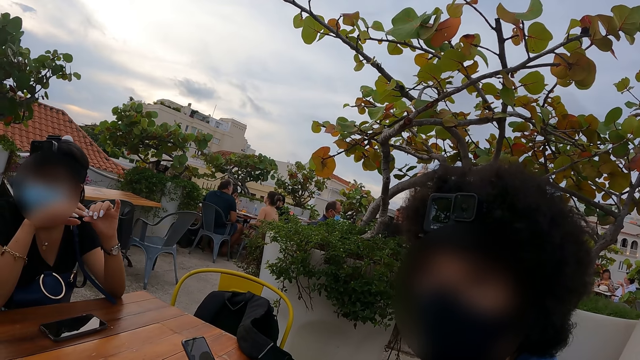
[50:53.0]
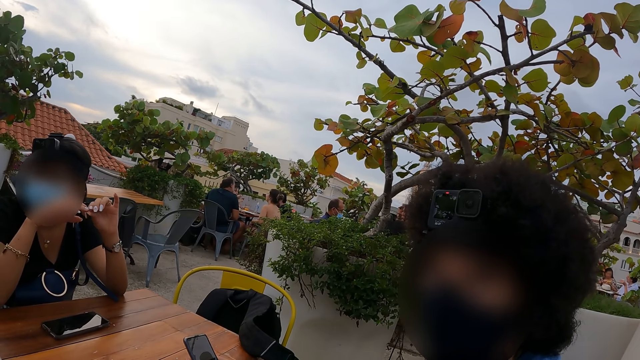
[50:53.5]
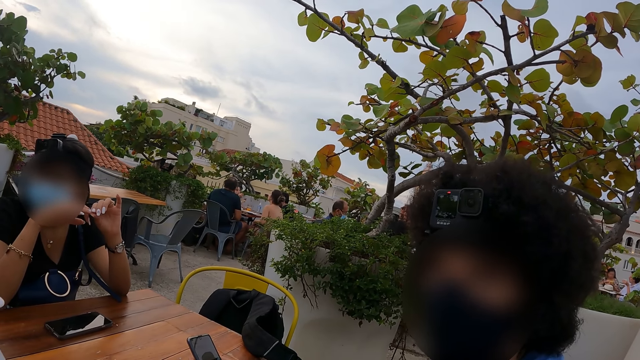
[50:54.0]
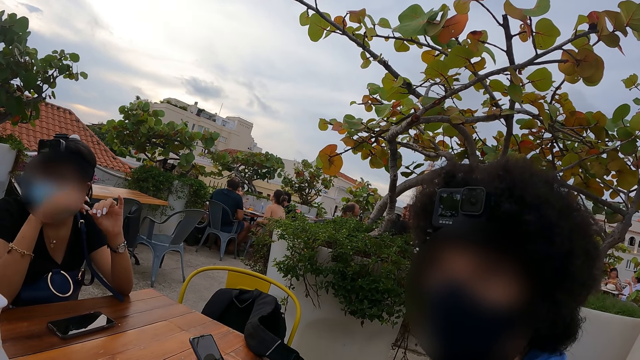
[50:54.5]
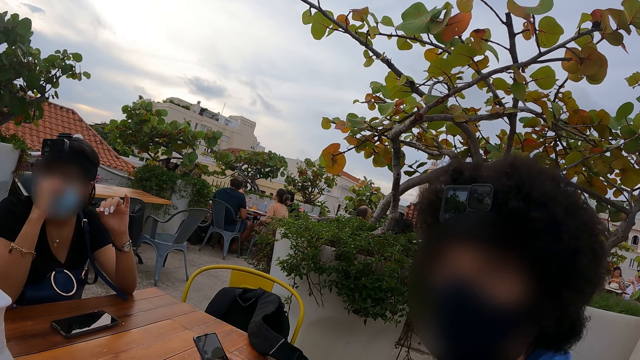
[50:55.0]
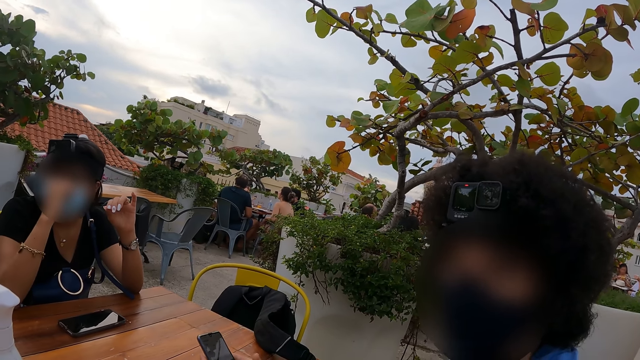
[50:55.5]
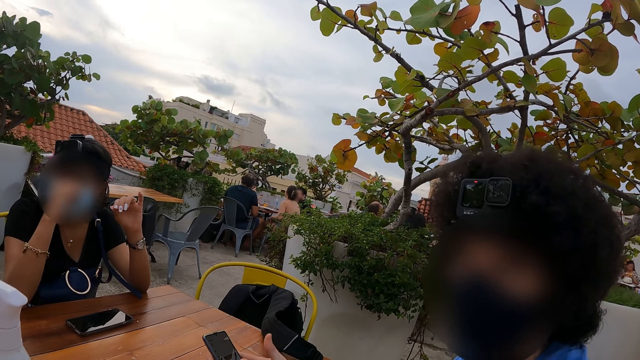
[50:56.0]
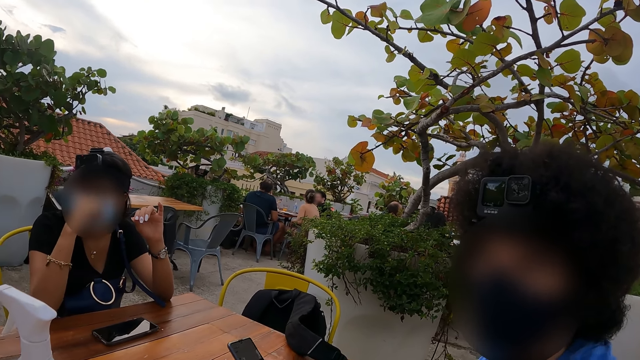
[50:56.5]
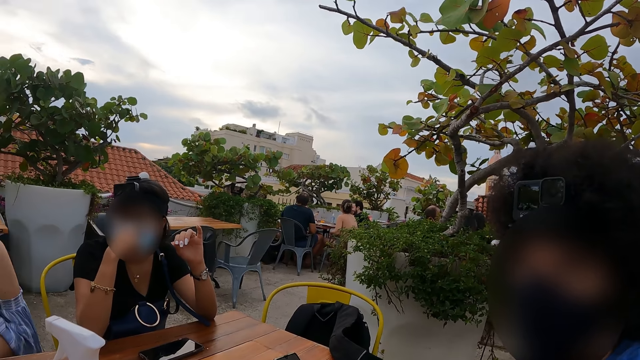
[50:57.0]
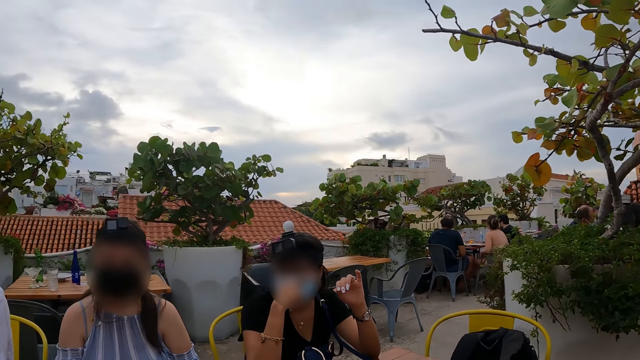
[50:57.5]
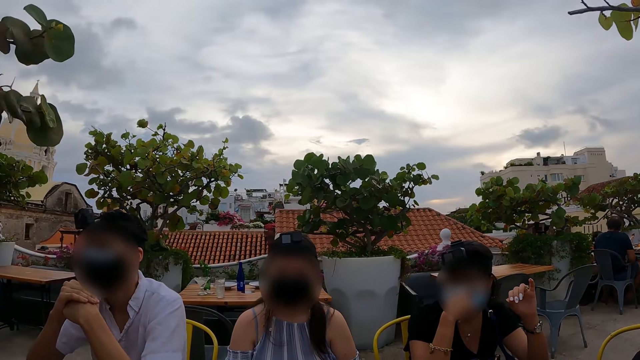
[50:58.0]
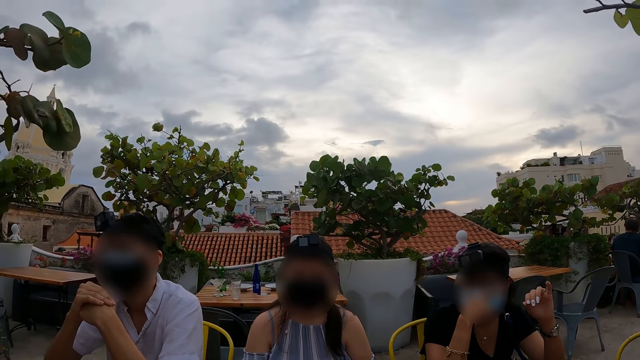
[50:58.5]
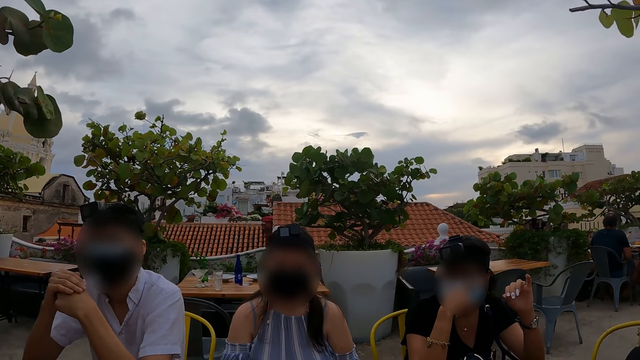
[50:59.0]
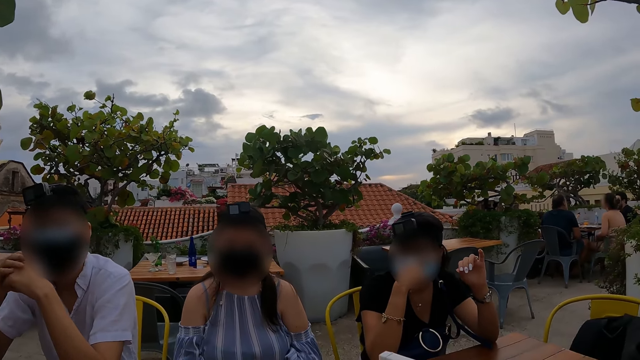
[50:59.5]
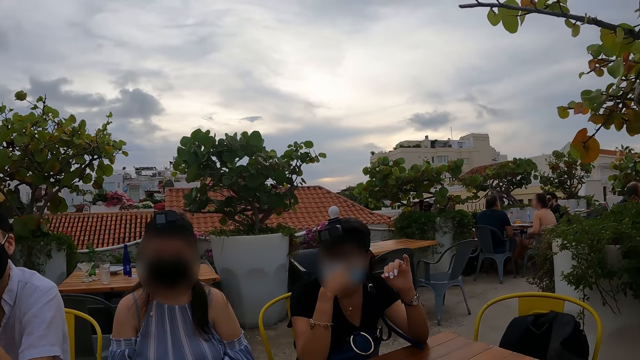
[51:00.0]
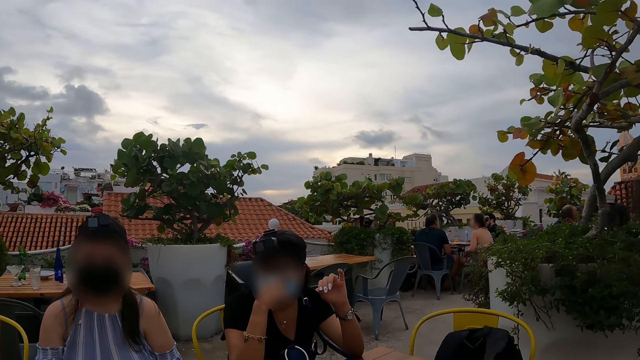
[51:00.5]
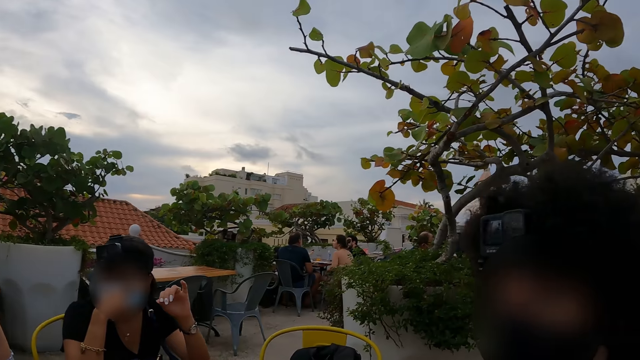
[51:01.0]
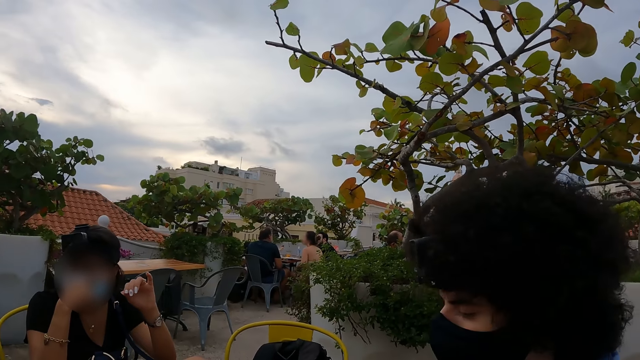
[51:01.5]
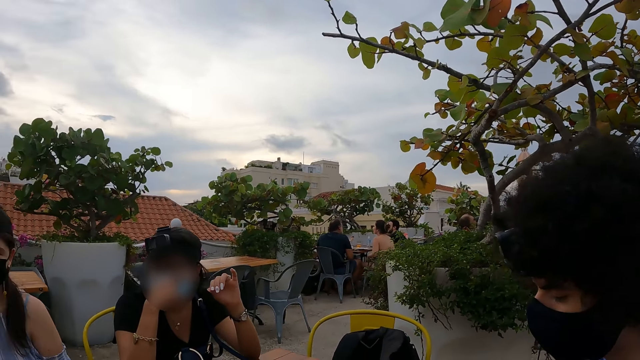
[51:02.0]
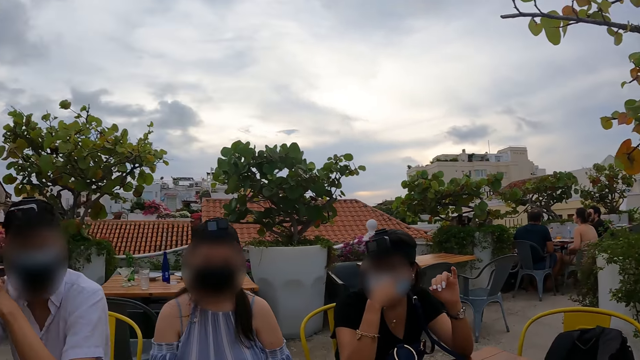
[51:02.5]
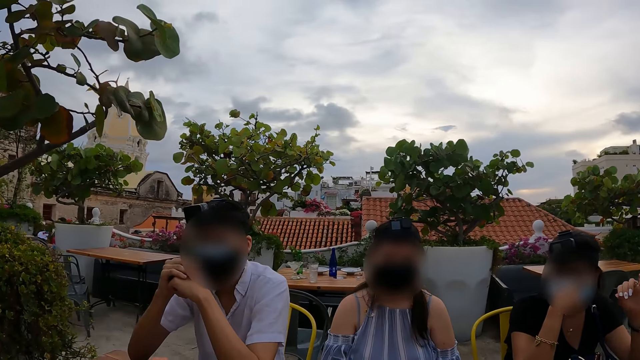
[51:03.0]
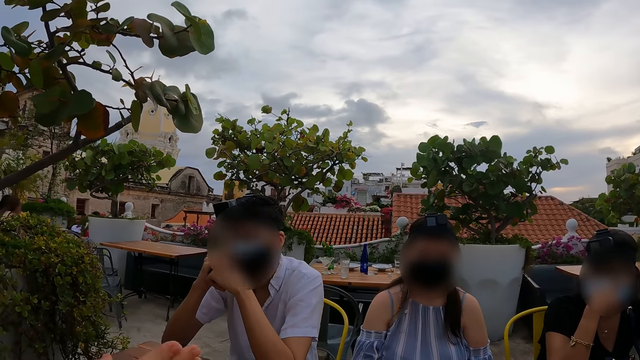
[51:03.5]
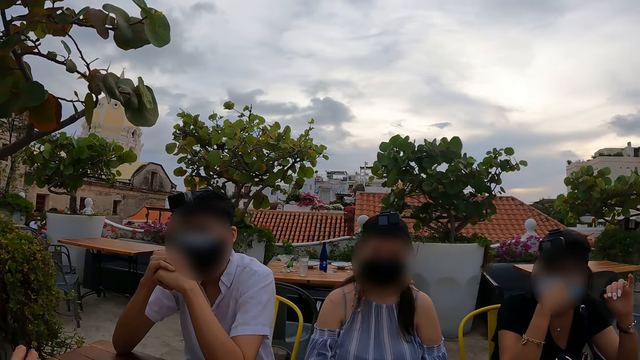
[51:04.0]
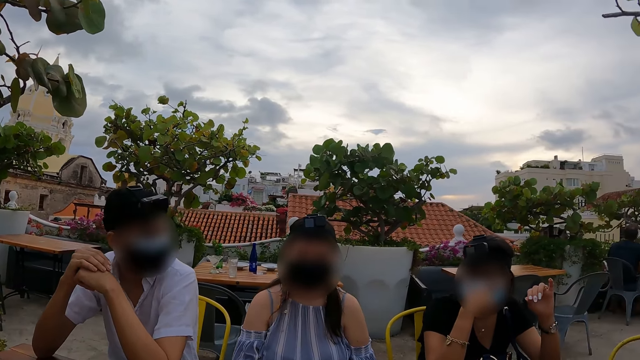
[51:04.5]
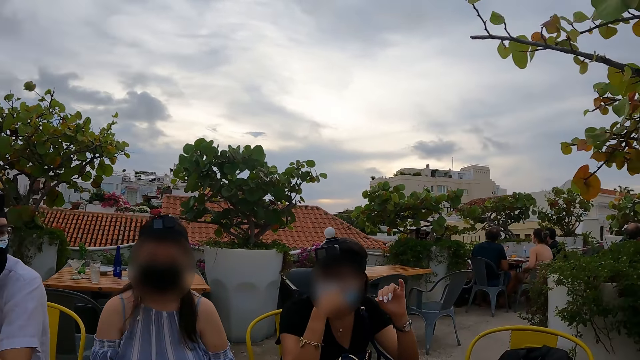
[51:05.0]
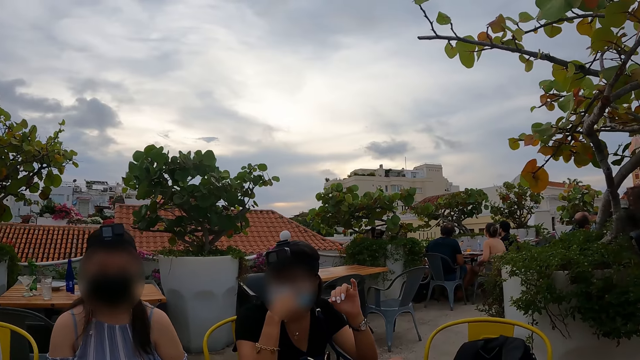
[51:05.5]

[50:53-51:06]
The camera wearer looks at a man. They stare at the man. A person moves a hand.

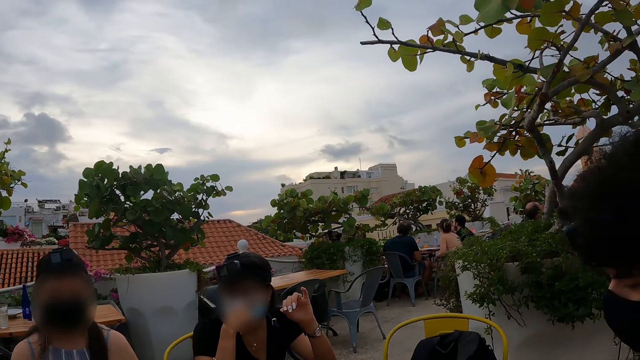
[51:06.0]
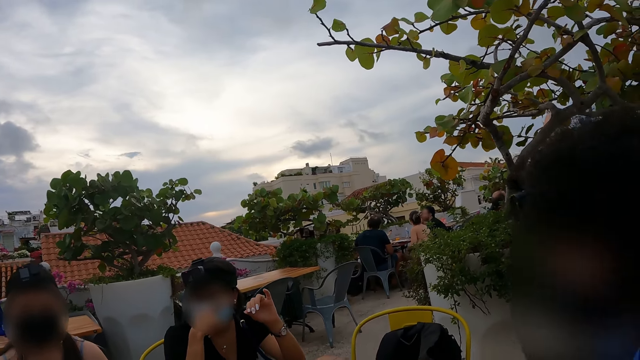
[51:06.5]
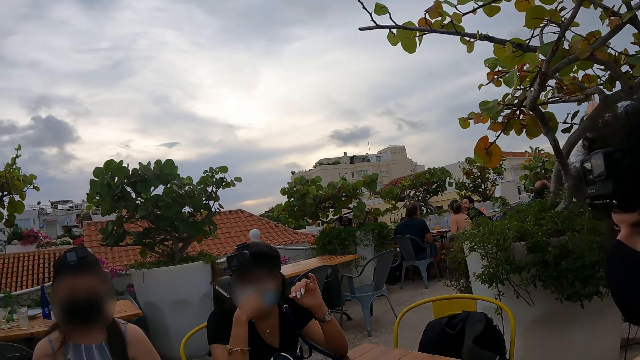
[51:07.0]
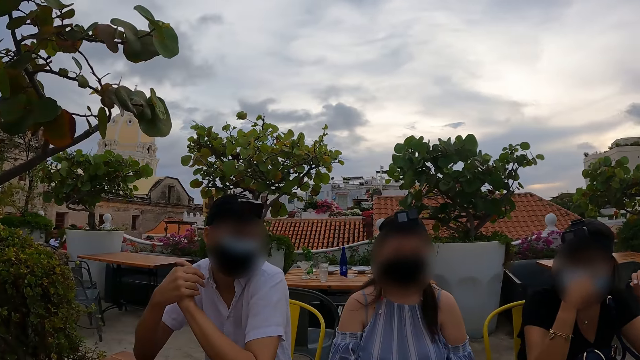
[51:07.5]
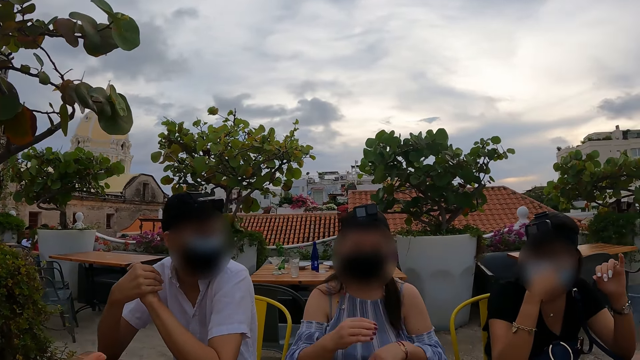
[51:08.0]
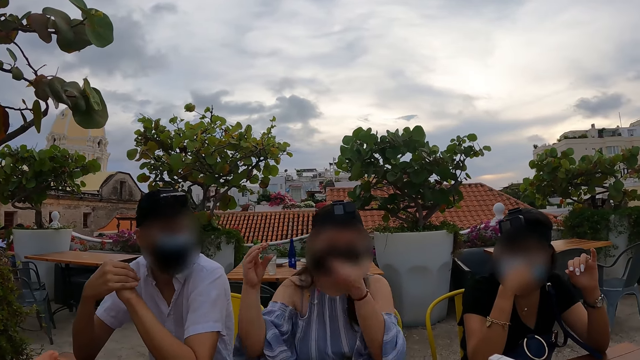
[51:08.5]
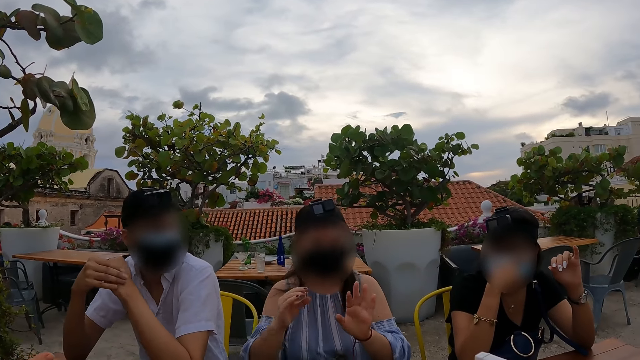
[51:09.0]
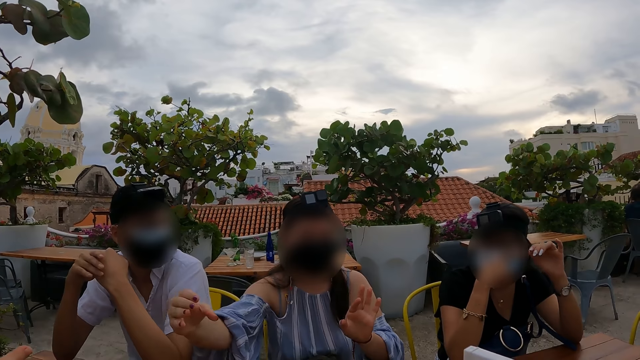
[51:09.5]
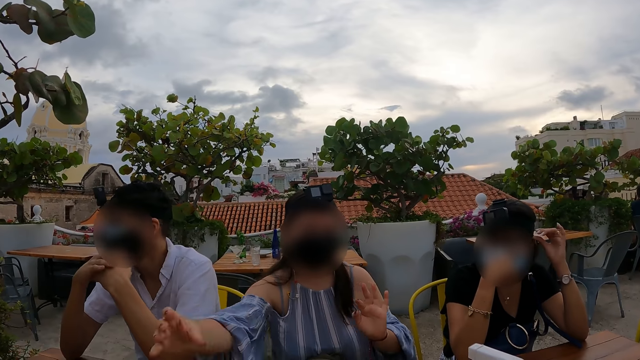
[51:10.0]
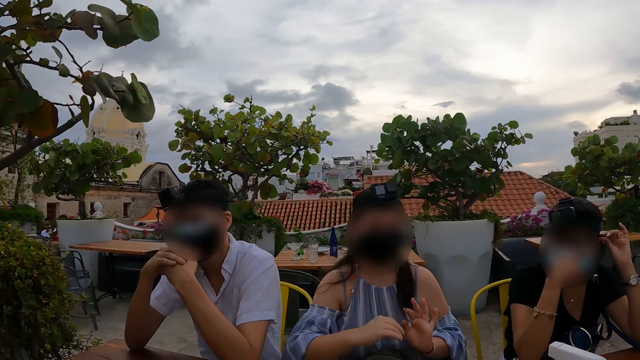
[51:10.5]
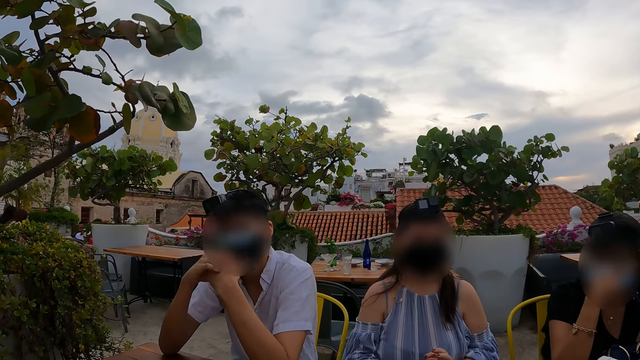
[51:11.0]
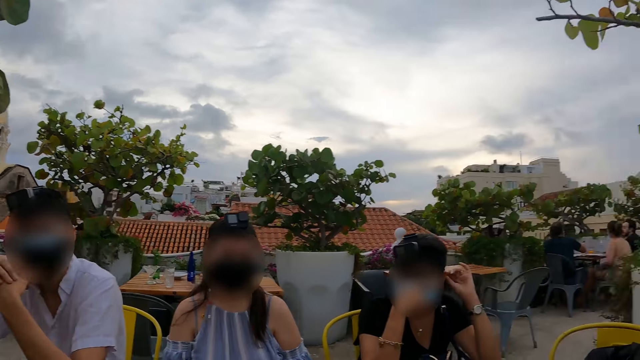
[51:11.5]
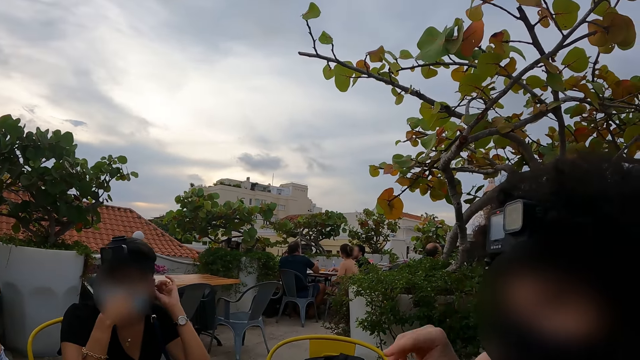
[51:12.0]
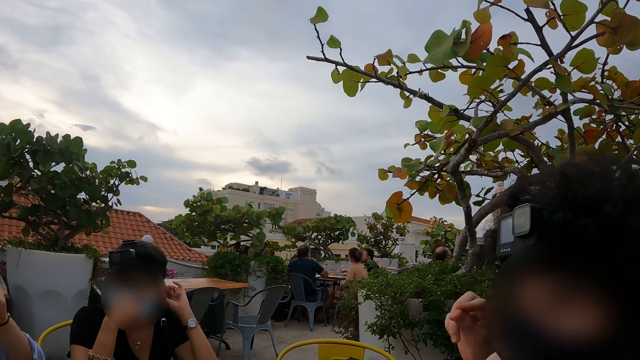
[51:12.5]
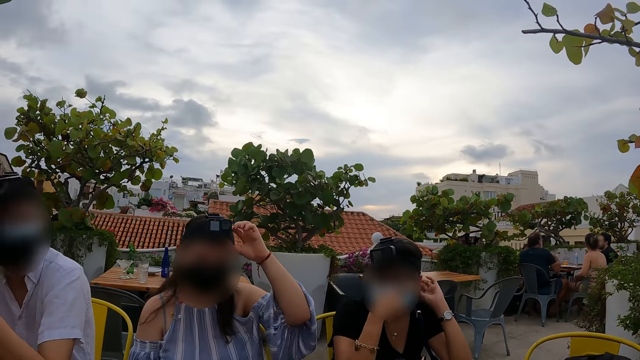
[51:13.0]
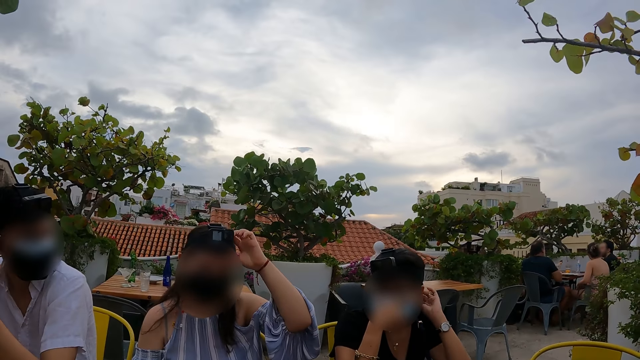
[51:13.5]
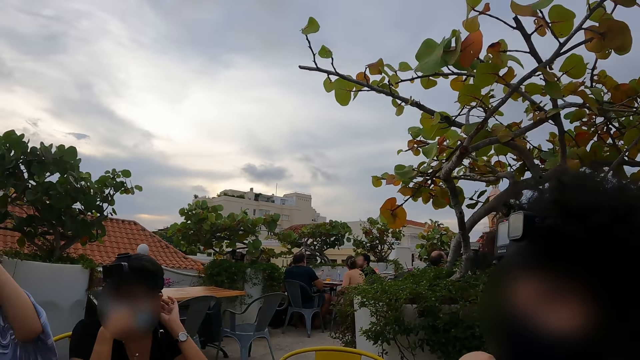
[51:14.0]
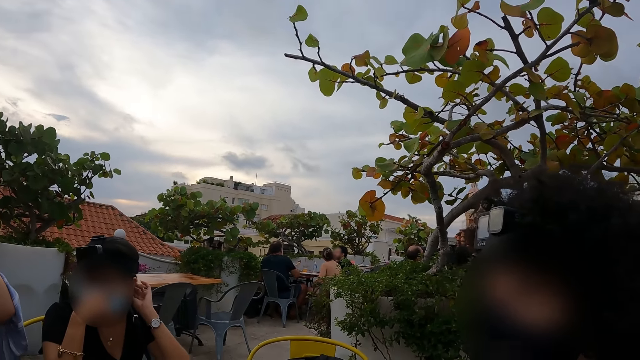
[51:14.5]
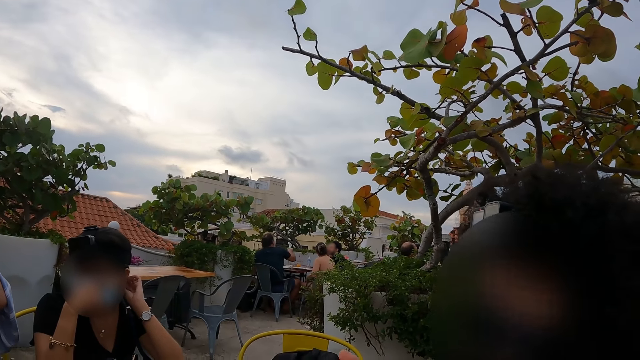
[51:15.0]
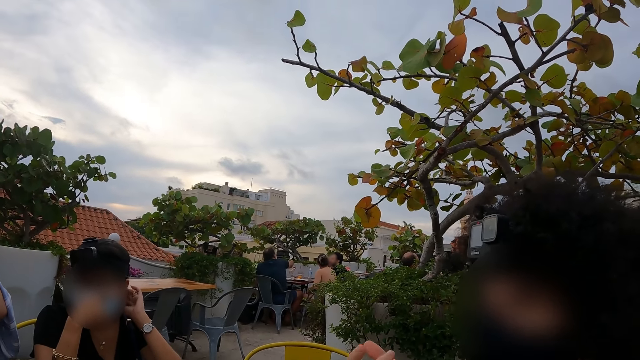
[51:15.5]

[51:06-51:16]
The camera wearer looks at a man. A woman moves hands. The man points a finger. The woman holds a camera. The man moves a hand.
